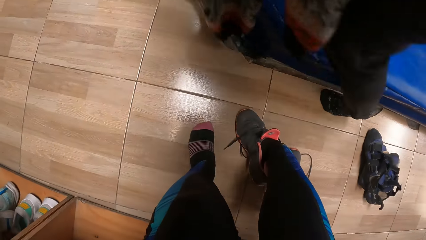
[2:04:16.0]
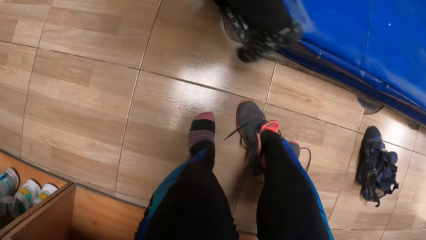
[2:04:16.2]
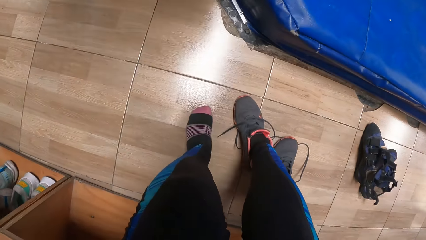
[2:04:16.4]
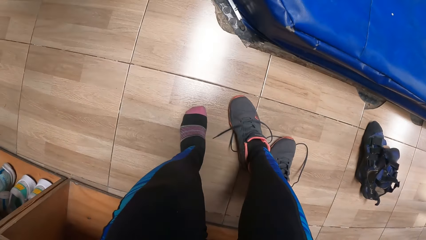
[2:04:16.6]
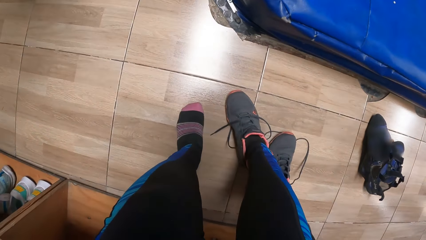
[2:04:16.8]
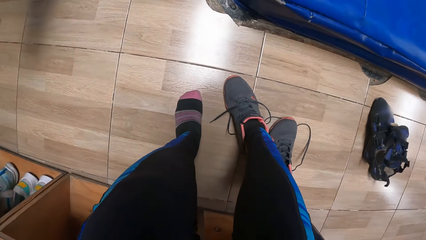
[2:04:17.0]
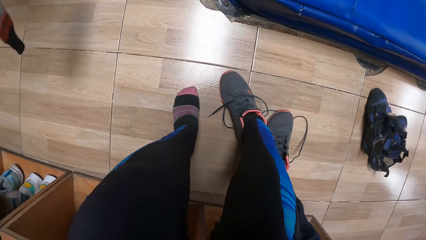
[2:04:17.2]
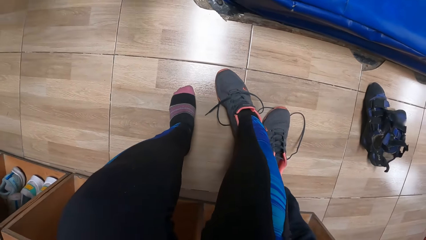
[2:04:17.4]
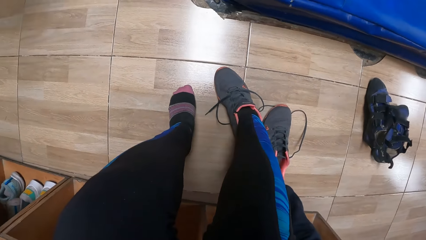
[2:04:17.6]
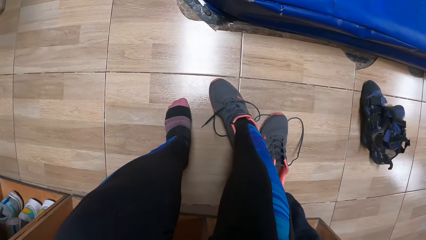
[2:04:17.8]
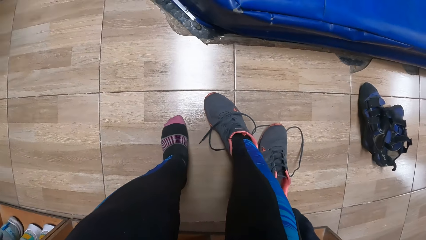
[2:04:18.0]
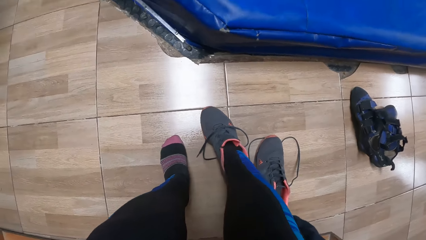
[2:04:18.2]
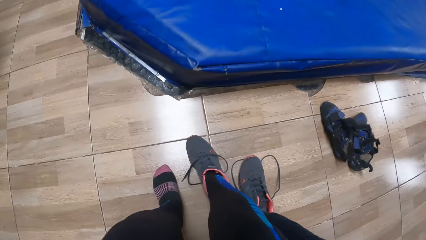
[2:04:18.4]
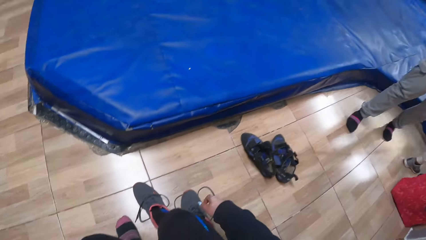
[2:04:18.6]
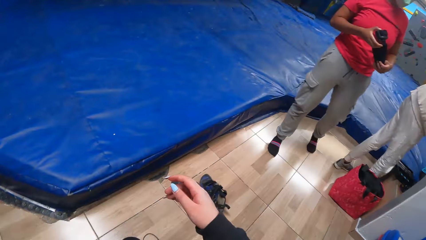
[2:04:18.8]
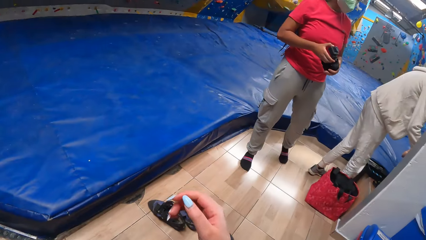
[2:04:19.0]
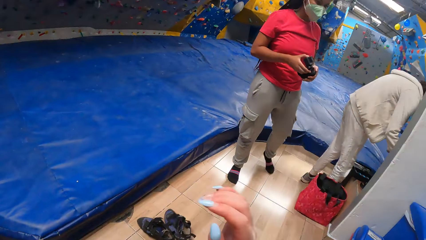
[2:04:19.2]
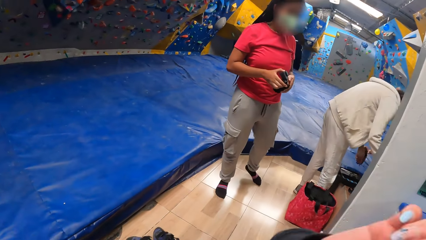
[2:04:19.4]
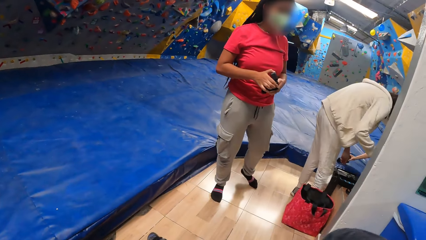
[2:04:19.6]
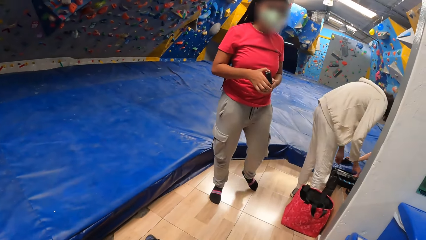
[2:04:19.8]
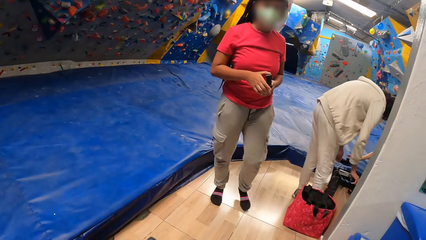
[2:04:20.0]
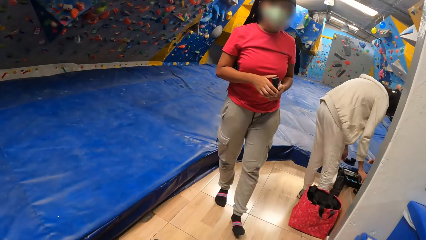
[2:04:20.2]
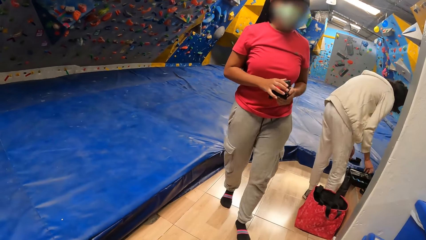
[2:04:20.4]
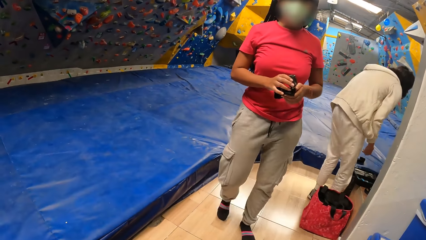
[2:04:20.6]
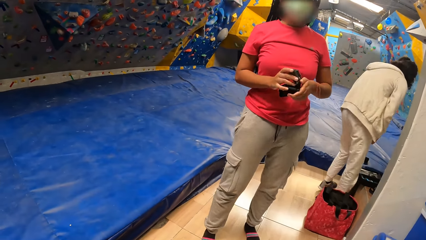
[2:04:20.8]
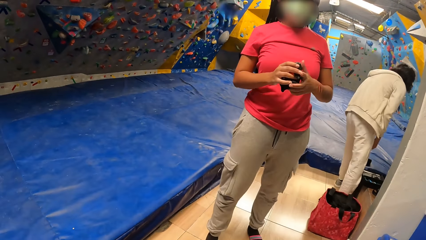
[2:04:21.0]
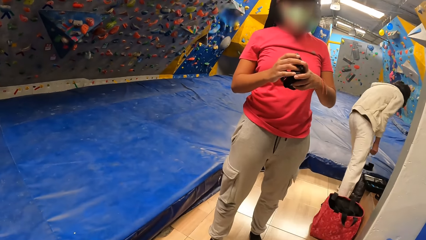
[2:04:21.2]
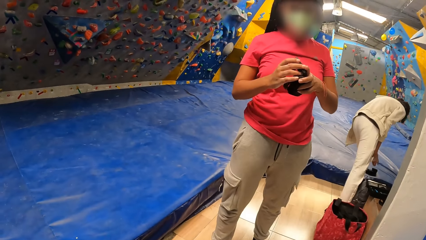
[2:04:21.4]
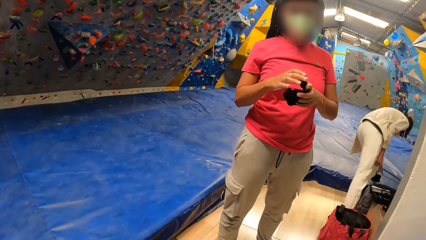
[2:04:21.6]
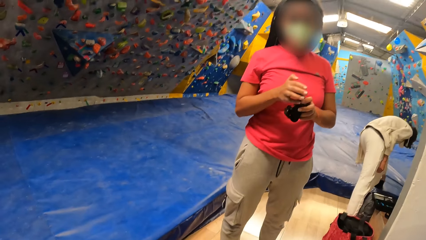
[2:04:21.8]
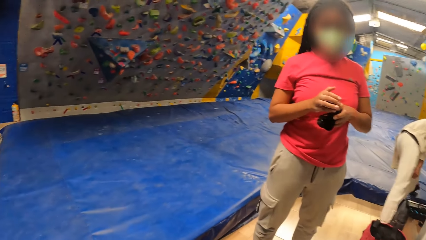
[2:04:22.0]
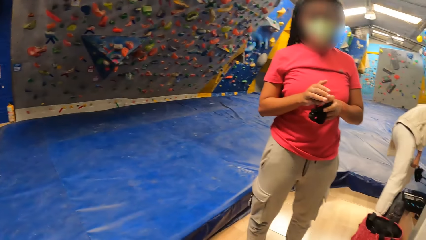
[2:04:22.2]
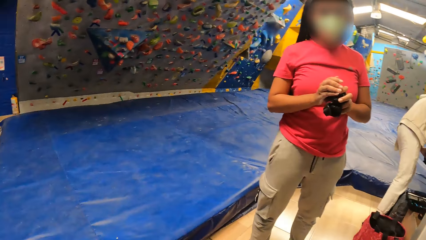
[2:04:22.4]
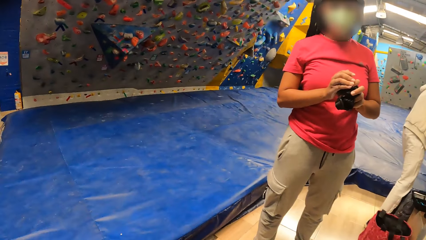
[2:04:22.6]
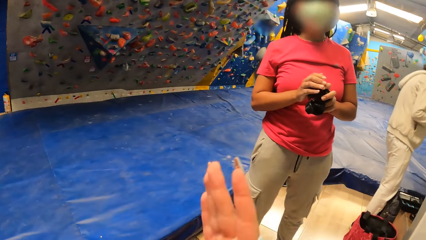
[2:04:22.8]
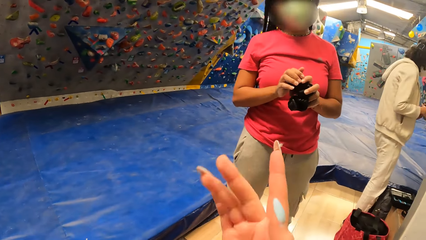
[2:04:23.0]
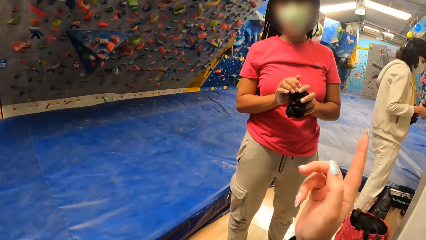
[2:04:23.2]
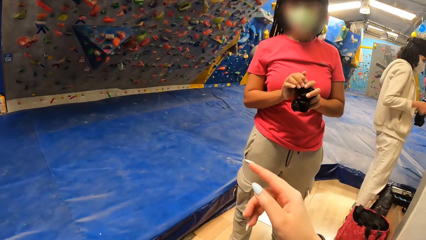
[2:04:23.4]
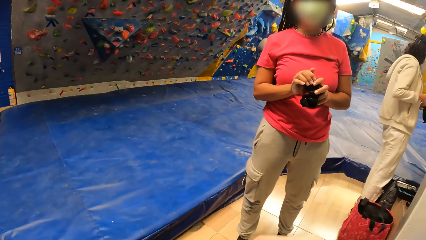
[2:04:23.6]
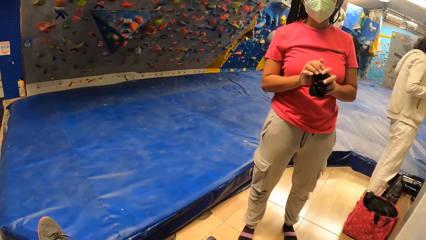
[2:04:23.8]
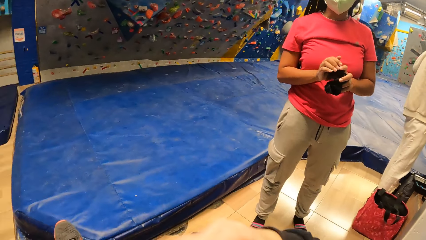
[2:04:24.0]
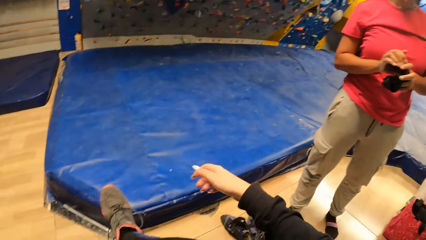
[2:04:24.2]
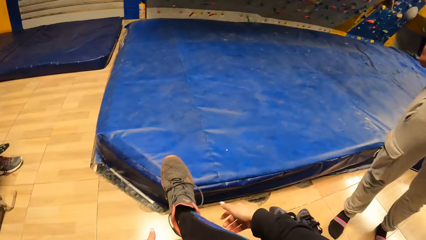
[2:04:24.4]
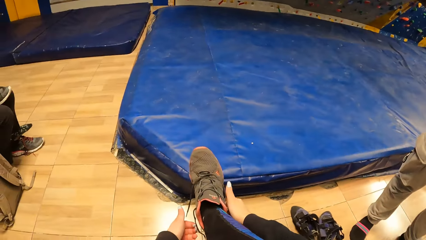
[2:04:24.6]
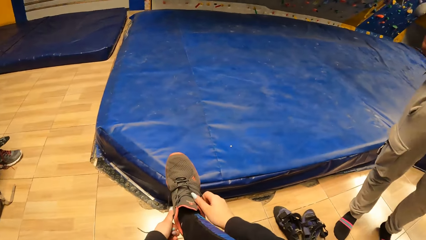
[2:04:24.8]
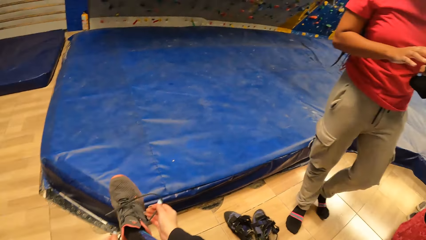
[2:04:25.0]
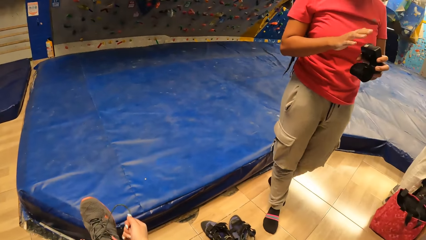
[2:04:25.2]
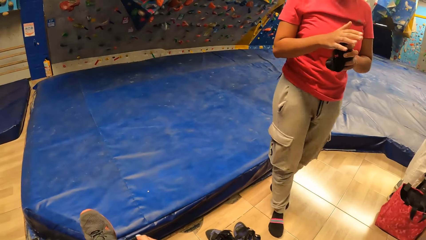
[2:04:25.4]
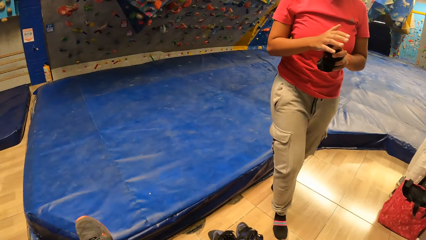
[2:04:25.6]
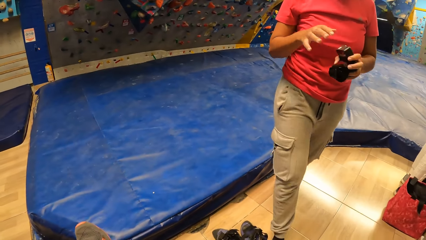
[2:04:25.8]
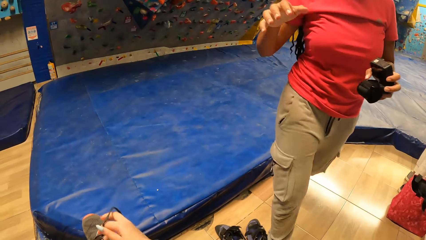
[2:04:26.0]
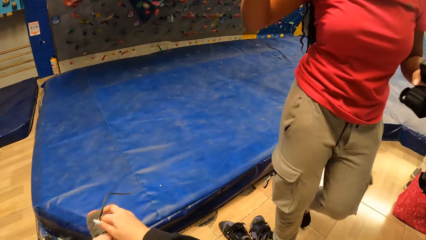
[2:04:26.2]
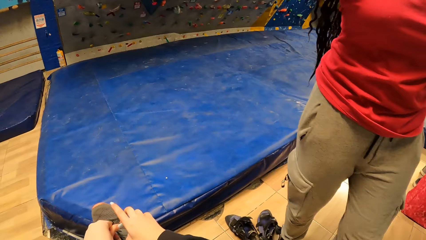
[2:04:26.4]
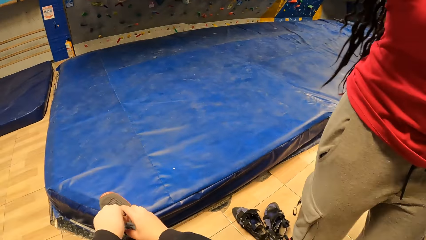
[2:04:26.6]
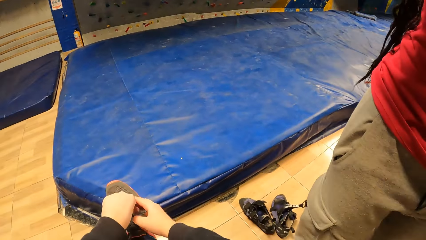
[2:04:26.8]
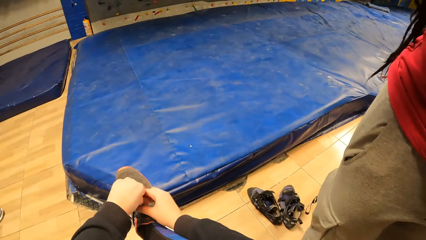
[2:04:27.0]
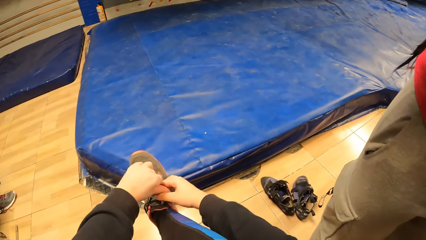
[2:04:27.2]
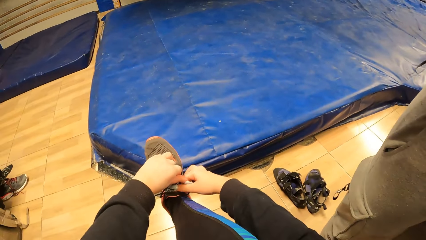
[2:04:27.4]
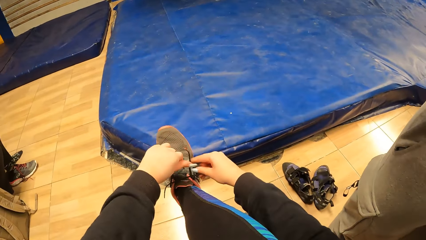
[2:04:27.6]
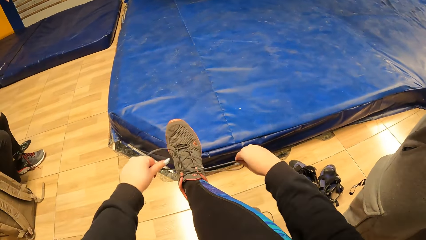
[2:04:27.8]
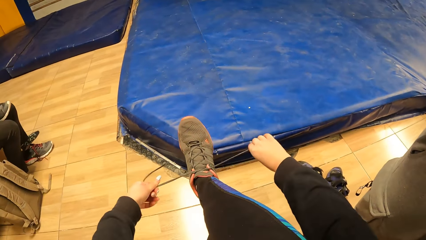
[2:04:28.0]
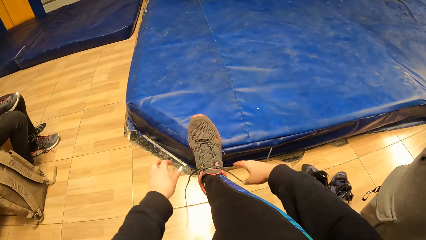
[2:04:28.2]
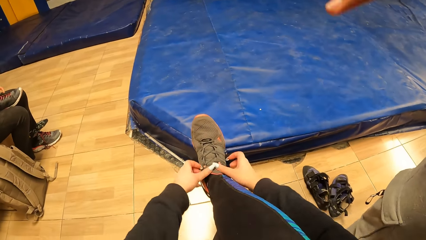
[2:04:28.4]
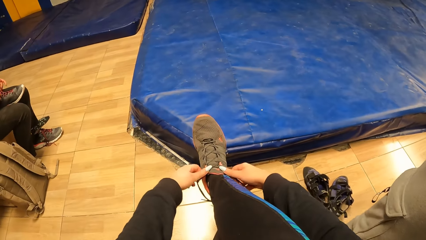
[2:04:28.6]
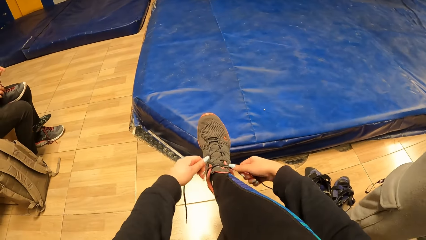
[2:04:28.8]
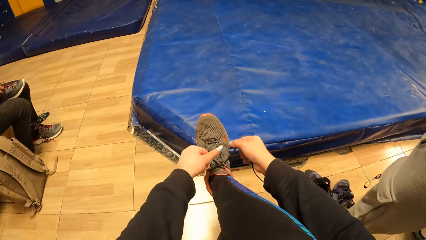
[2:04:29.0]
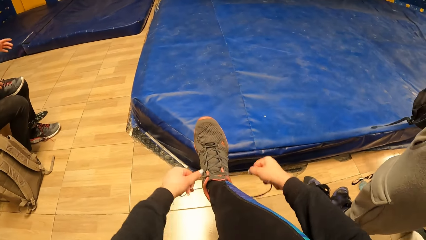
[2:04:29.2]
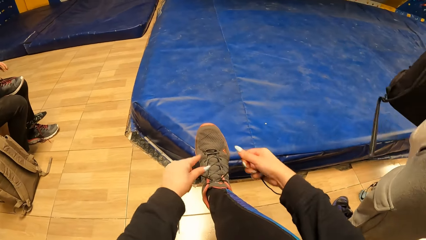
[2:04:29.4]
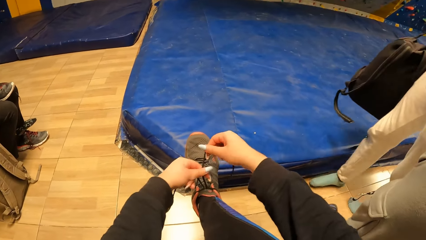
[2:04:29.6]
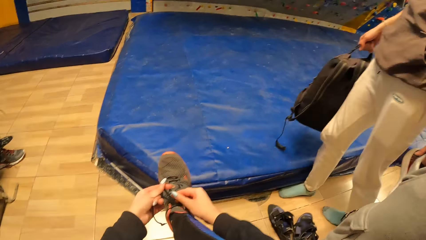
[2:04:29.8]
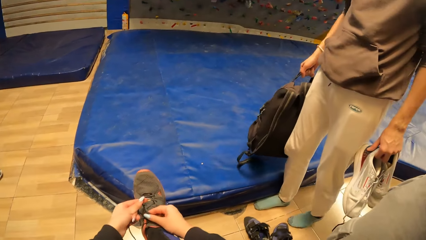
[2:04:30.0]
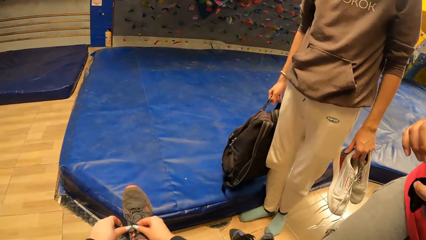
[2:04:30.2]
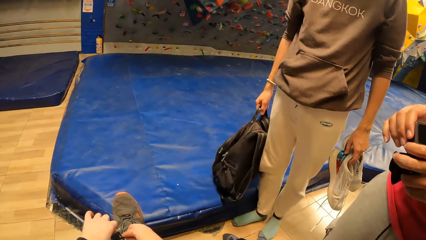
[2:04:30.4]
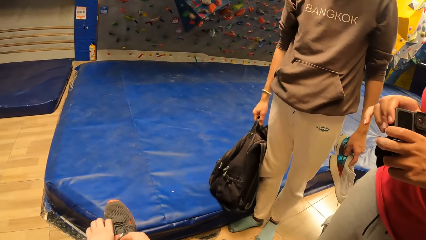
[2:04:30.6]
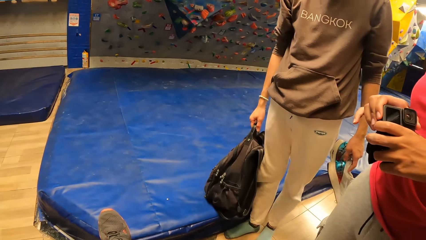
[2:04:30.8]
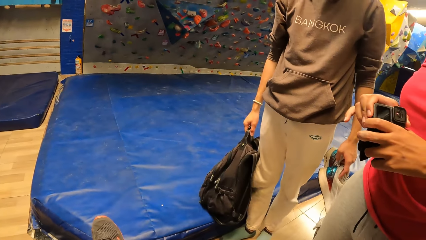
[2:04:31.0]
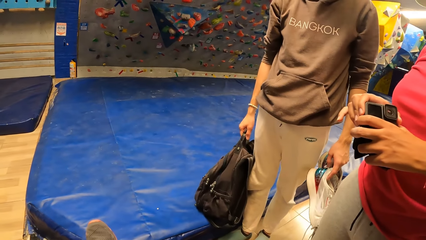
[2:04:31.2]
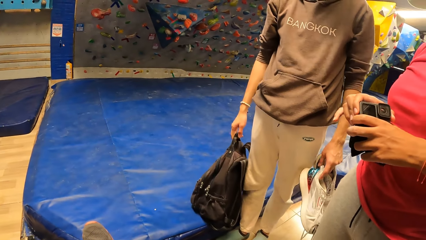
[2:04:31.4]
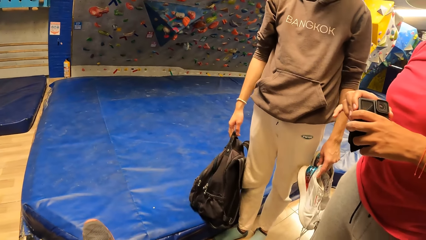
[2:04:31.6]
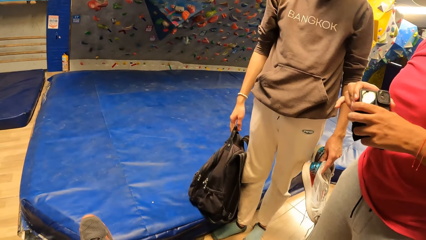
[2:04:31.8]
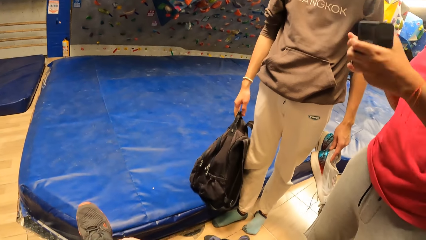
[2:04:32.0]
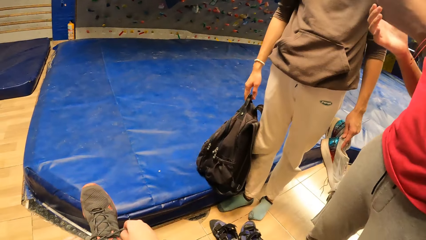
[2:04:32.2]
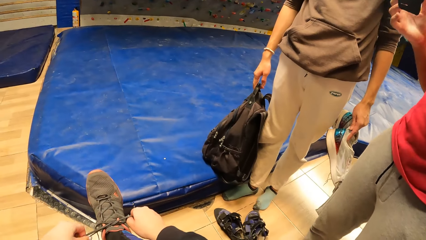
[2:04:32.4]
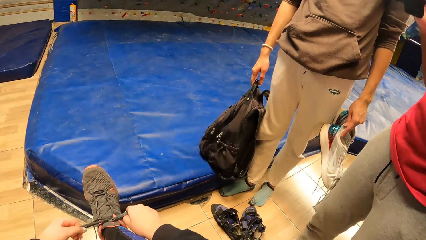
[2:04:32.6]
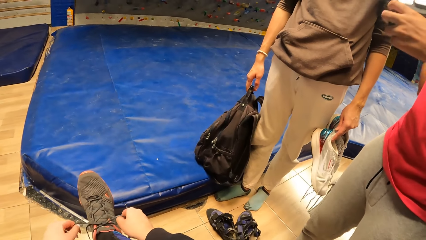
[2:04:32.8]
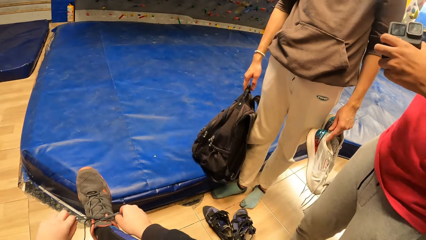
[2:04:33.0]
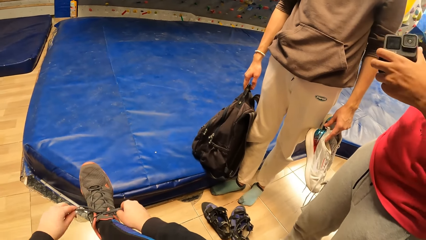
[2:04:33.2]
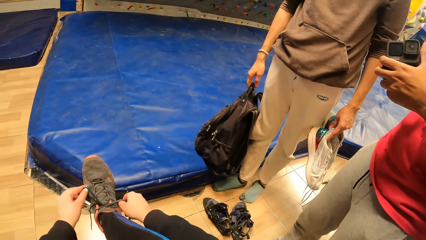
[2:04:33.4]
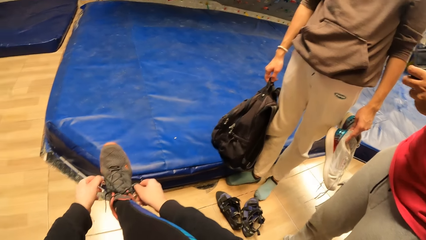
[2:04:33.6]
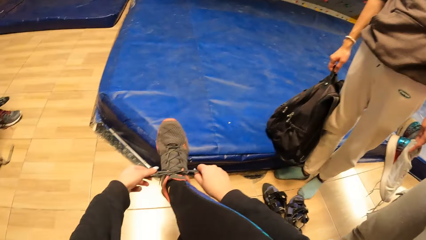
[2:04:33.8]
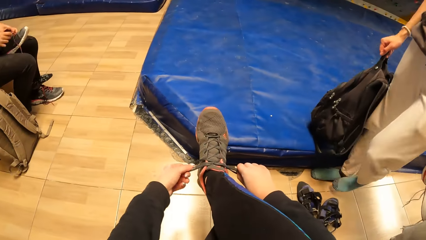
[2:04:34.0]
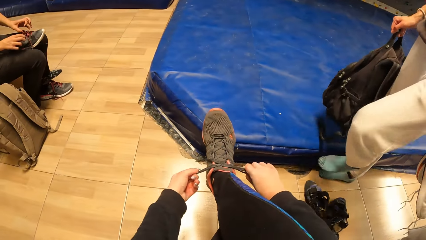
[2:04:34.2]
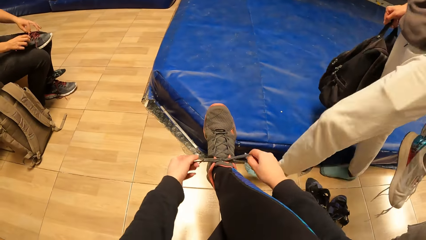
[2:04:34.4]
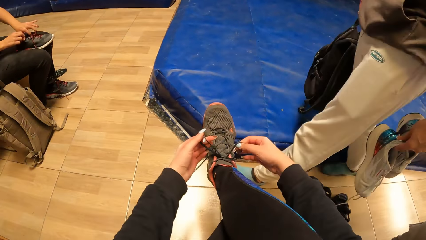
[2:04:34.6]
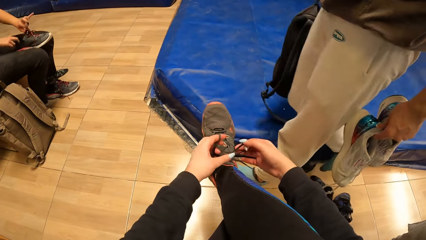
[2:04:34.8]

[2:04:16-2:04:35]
The camera wearer looks around. They adjust their camera with their right hand. Another lady interacts with the camera wearer. The camera wearer talks to the lady. She ties the lace of her right sneaker with both hands.
